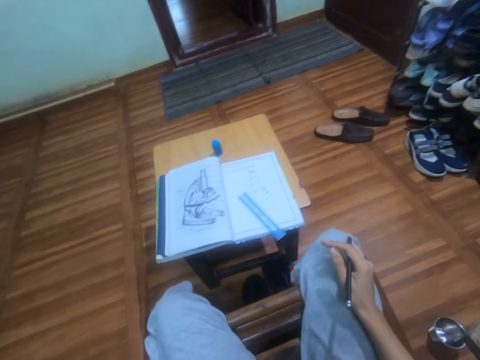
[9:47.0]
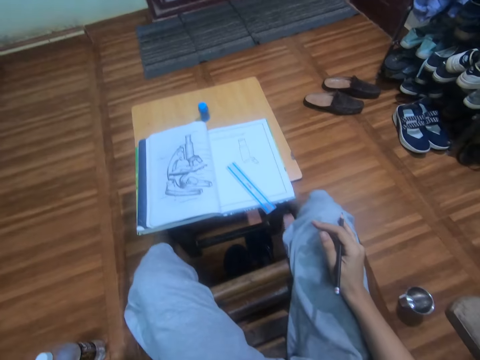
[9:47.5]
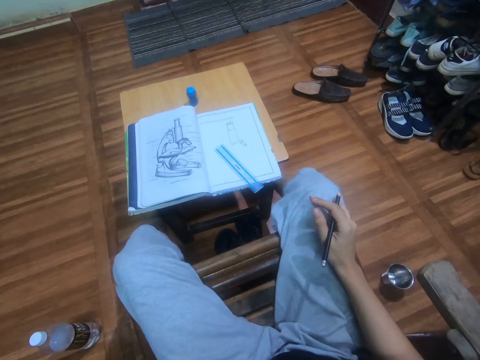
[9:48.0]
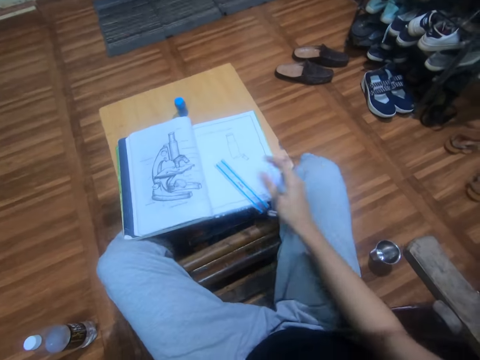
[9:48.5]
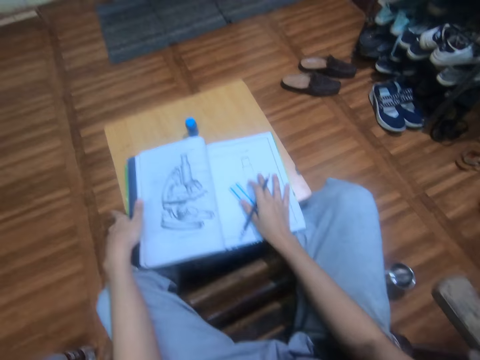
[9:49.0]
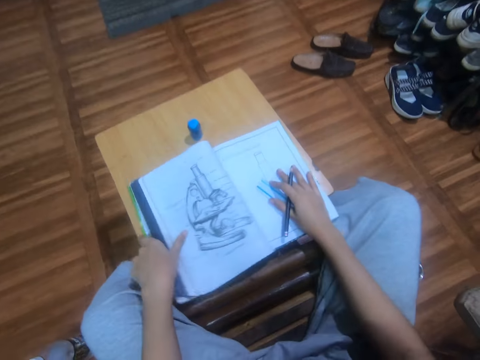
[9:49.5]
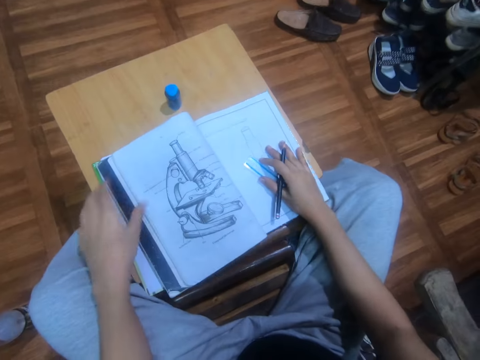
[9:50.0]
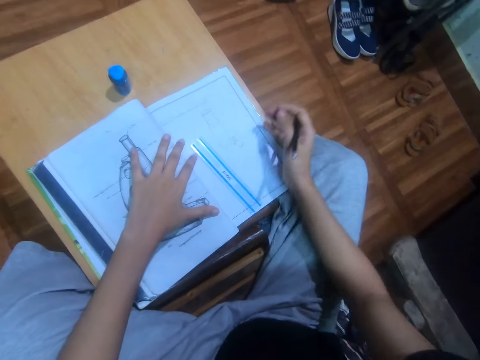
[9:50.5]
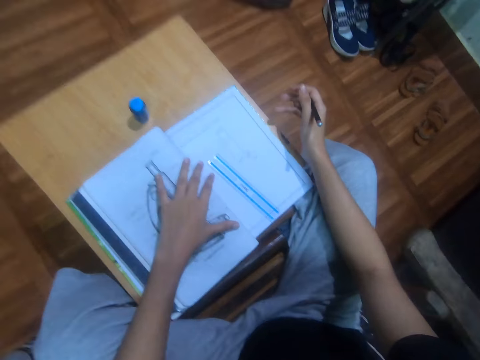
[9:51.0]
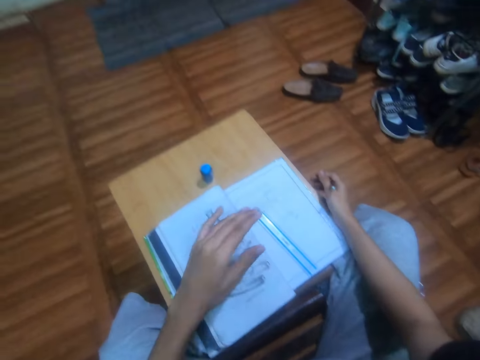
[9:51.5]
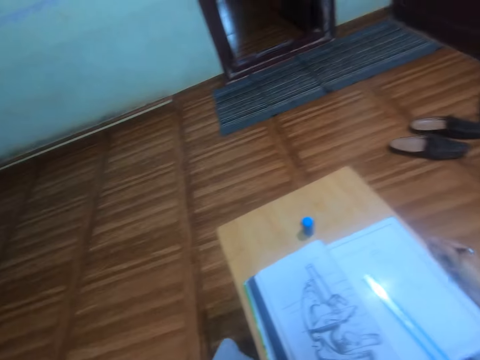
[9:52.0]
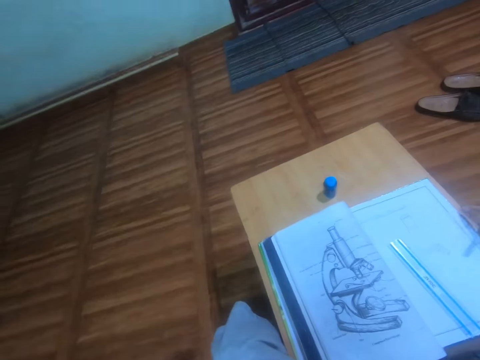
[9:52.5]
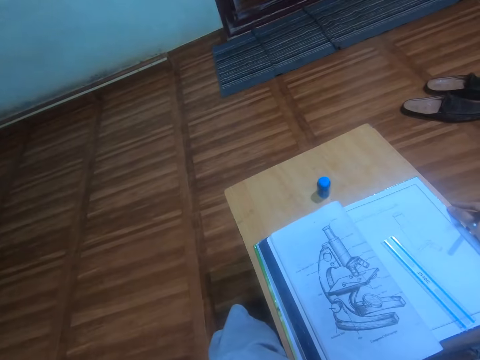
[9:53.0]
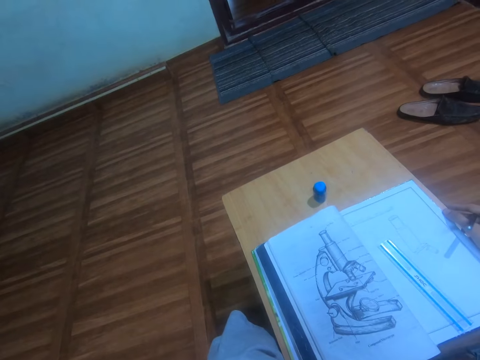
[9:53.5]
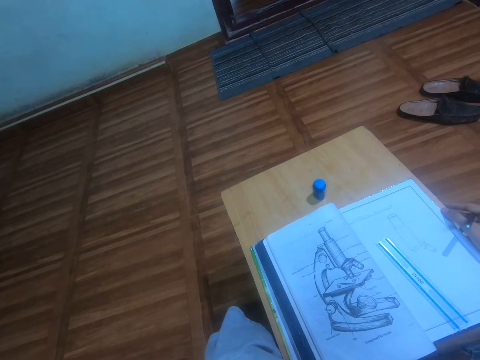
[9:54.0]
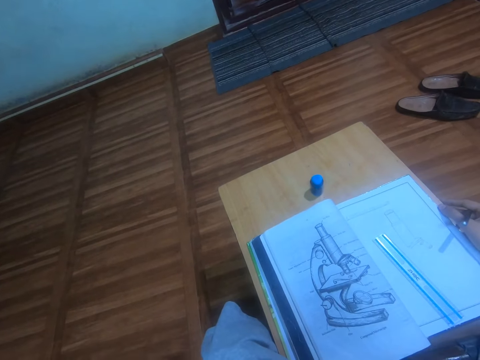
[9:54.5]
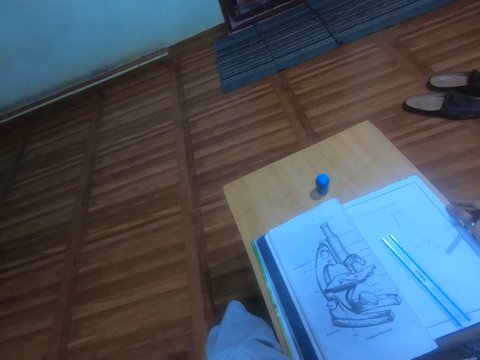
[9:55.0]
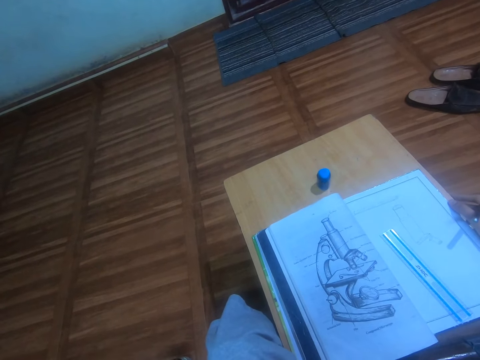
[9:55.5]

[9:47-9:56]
The camera wearer pulls a stool towards themselves. They adjust the stool. They position the book properly on the stool. They raise an arm. They look around the apartment.

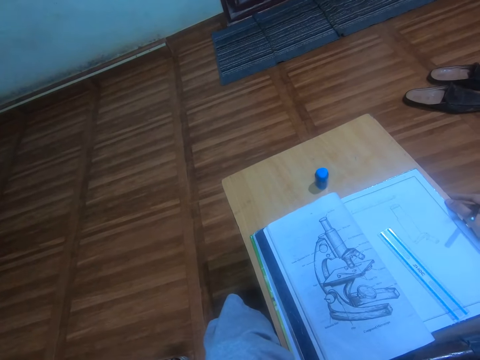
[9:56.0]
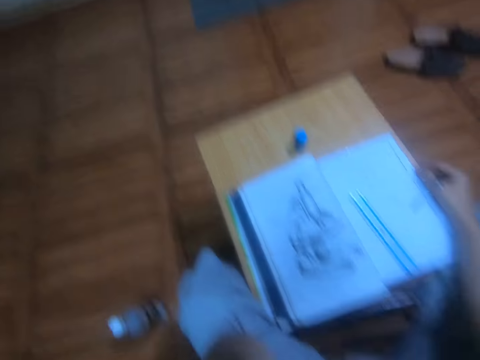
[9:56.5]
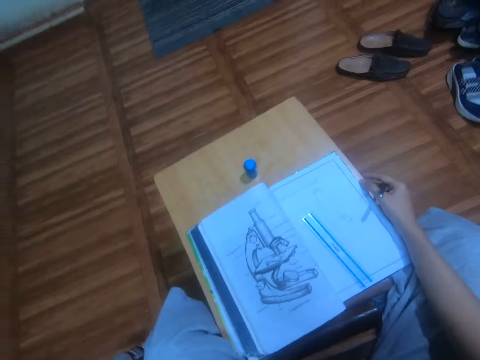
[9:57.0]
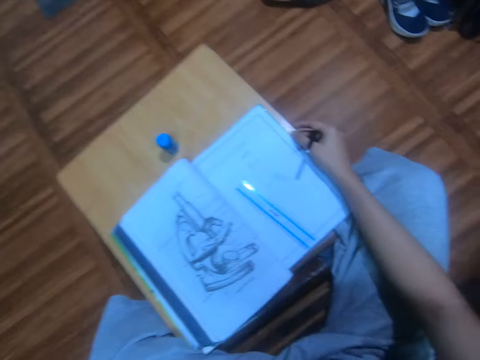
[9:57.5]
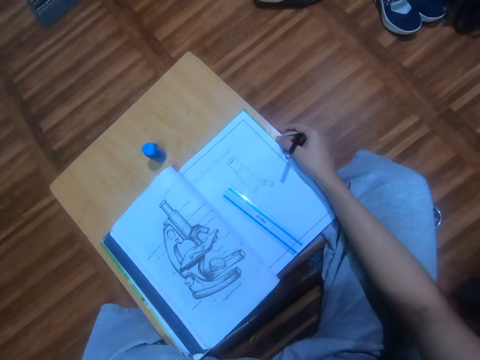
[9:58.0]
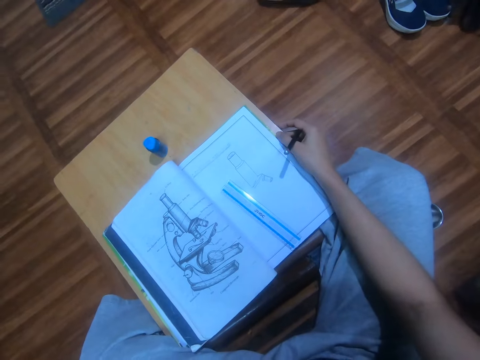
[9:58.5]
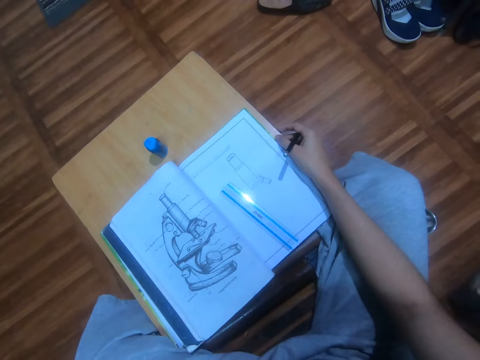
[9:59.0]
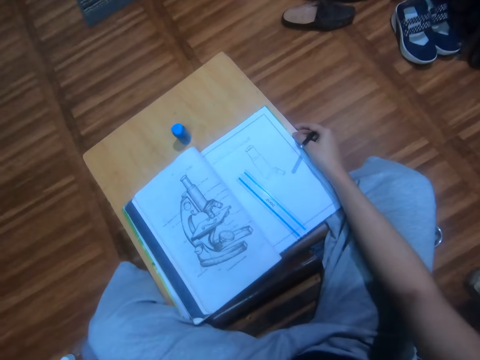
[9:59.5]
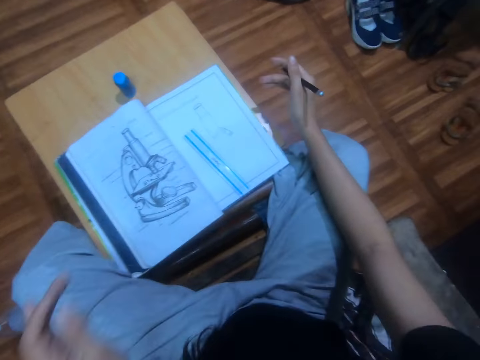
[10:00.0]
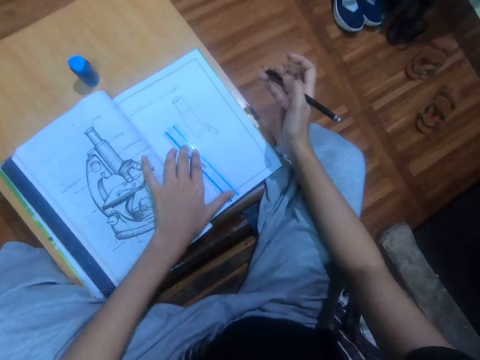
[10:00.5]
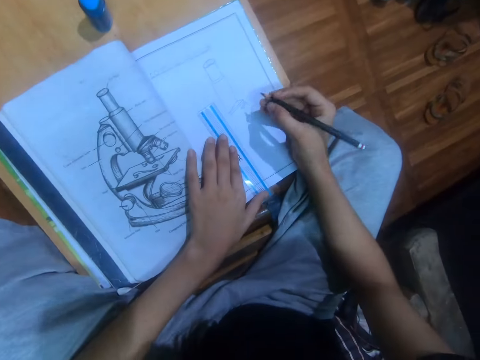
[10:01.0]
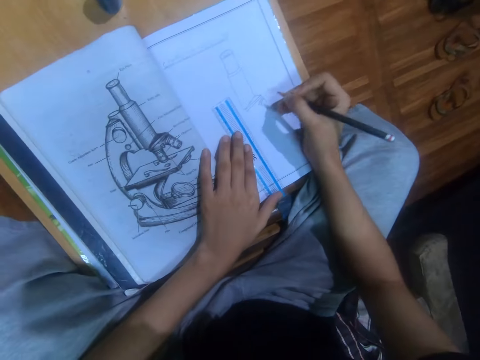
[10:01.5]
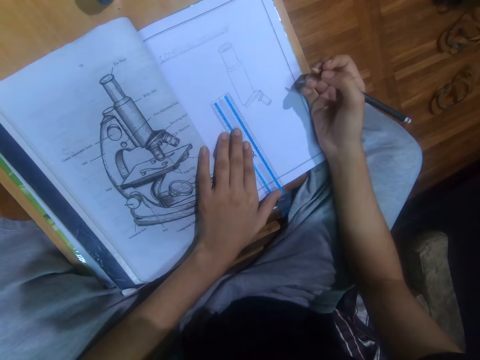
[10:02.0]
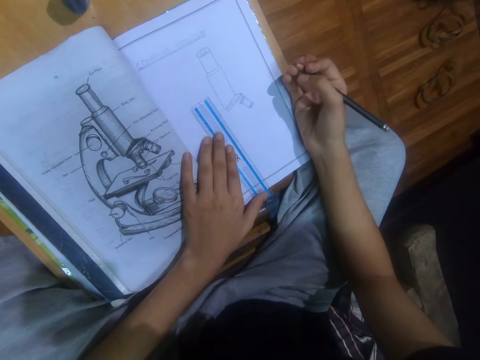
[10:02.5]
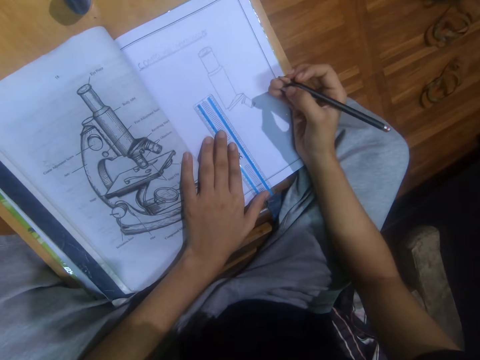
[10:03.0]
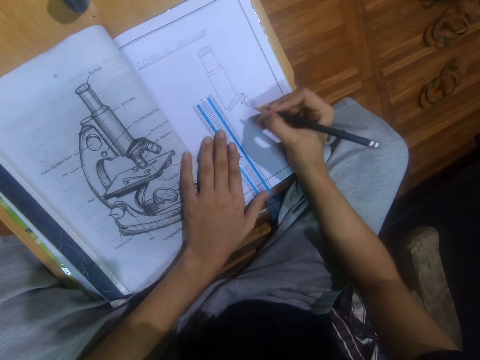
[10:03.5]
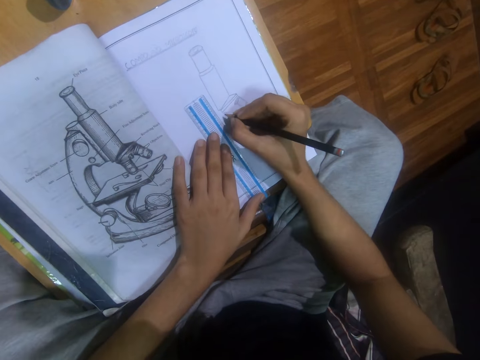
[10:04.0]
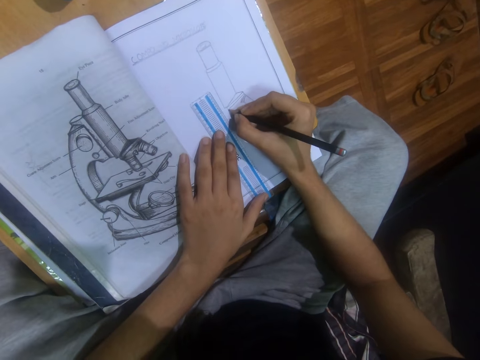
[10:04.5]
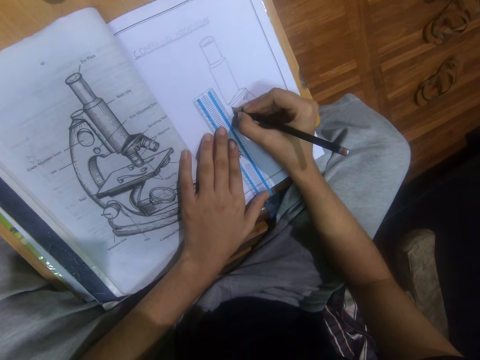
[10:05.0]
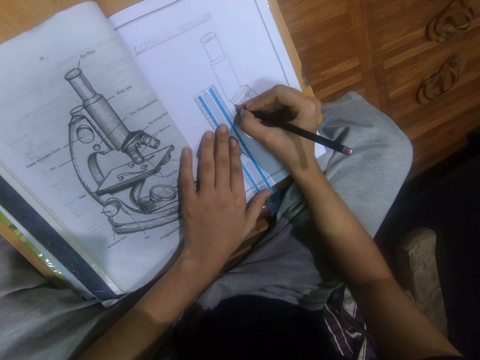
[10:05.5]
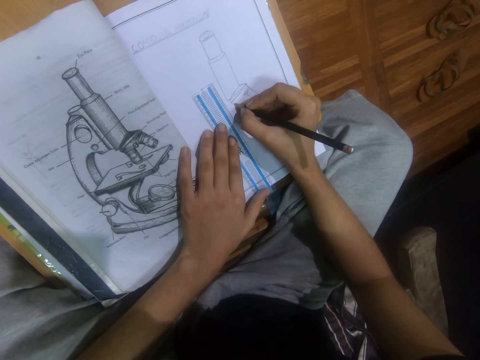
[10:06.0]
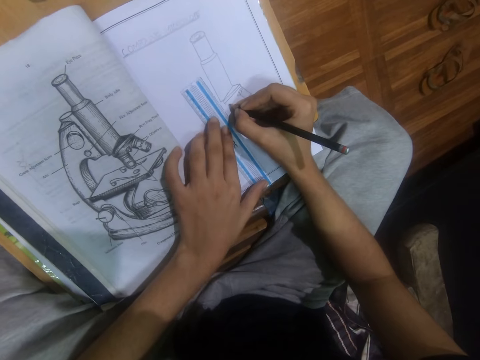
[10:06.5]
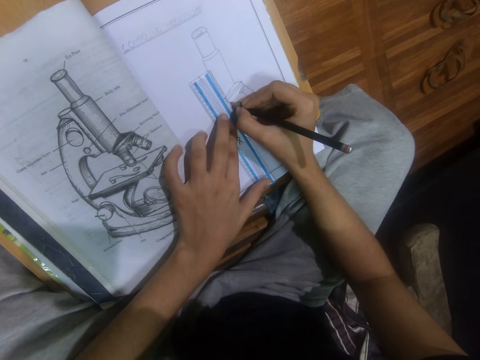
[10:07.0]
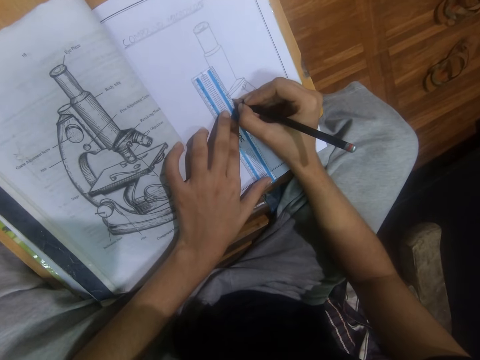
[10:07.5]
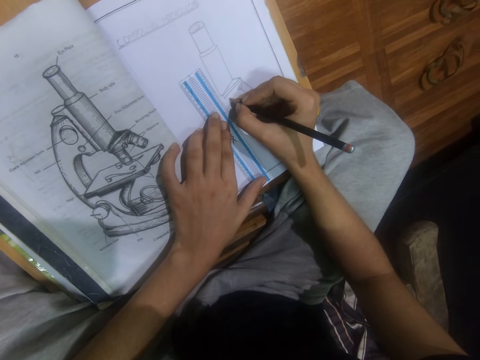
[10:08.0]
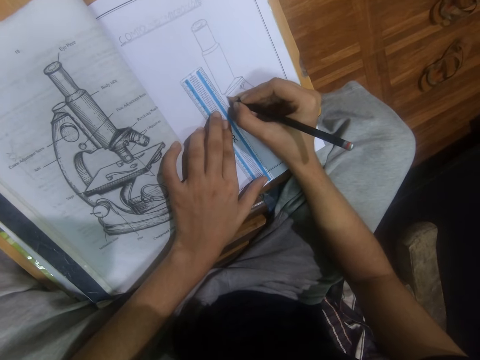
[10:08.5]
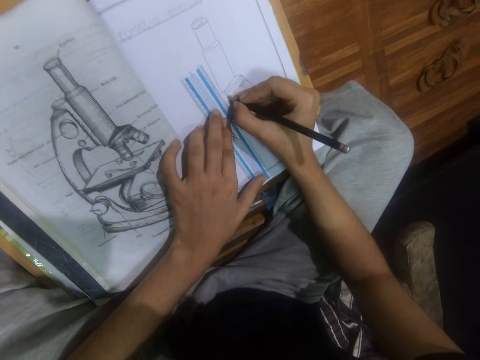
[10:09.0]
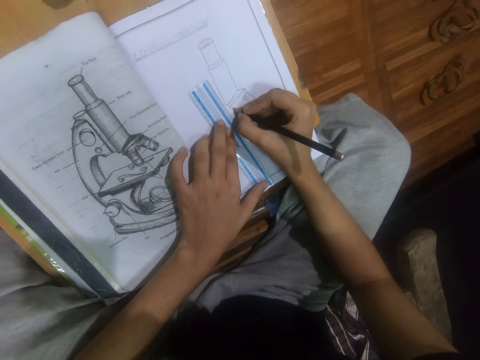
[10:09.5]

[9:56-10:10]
The camera wearer stares at the book. They position a ruler on a piece of paper. They hold the ruler in place. They stare at the book. They draw on the piece of paper using a pencil and the ruler.

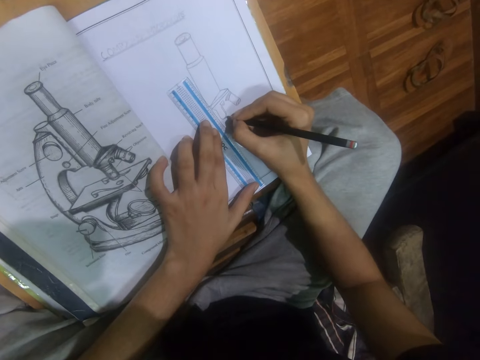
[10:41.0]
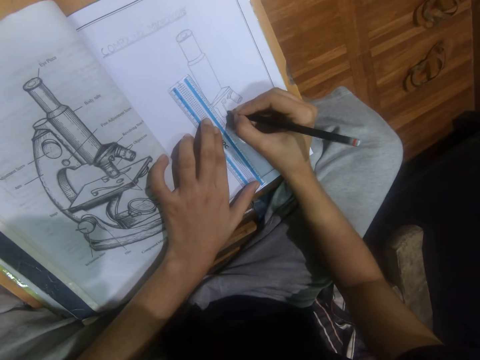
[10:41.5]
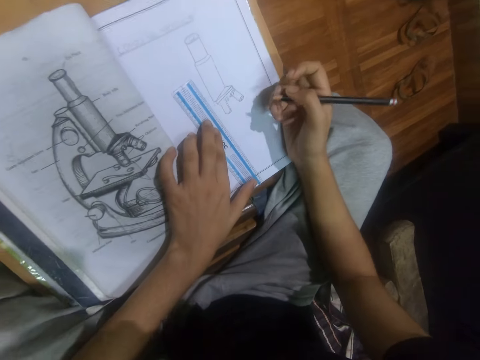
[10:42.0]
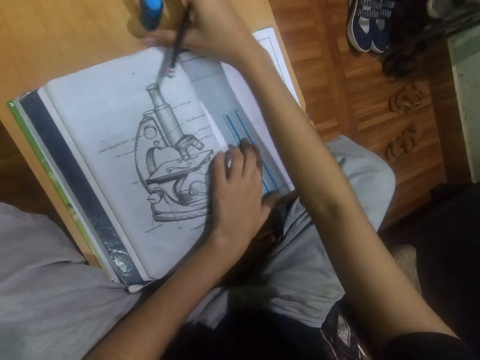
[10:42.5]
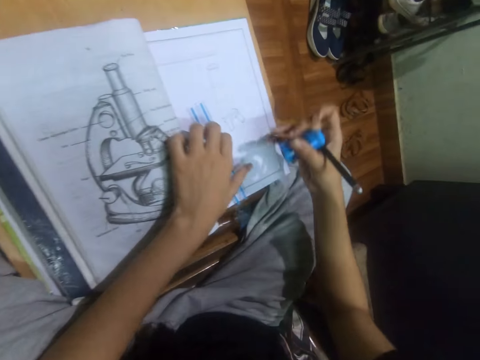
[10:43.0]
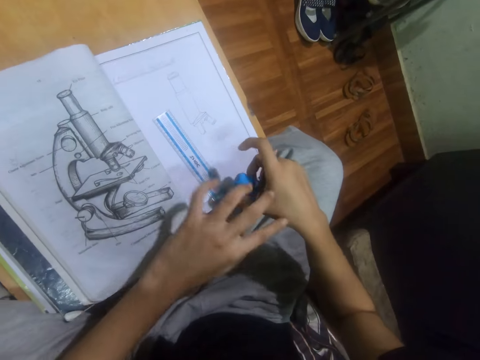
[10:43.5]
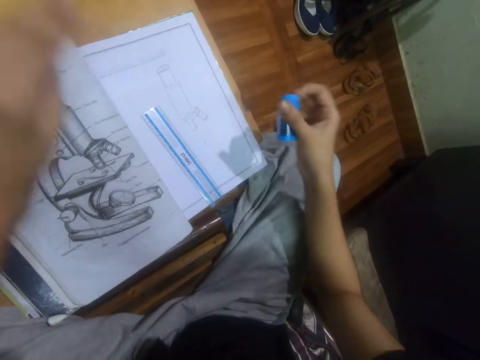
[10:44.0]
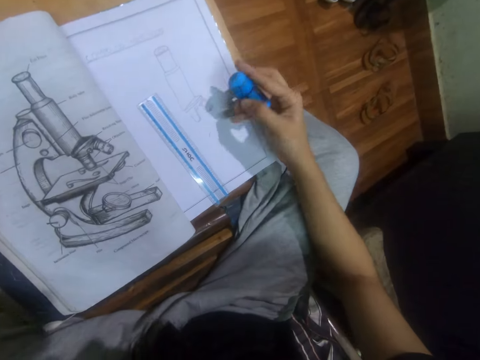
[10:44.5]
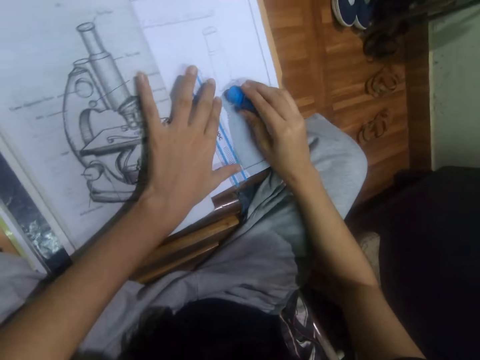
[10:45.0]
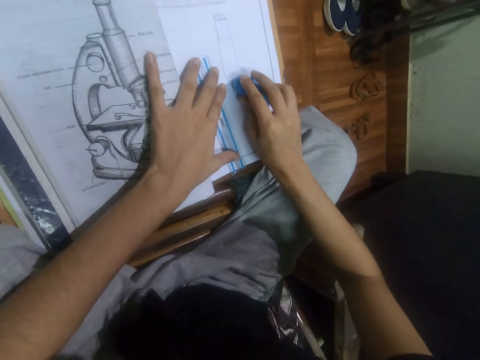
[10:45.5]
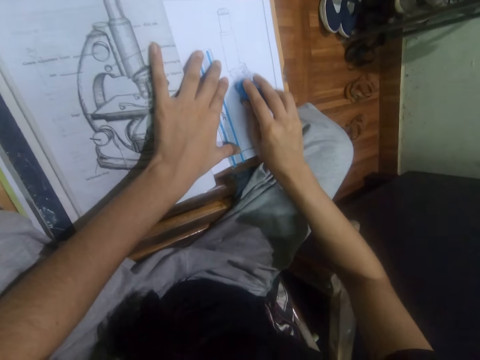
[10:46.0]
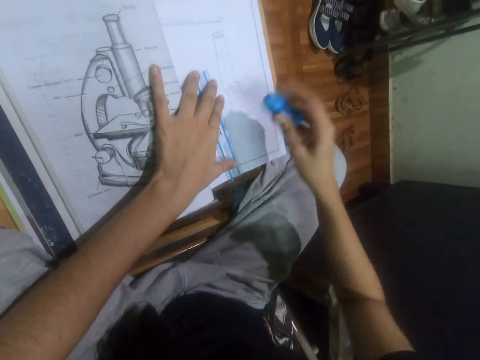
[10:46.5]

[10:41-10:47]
The camera wearer picks up a rubber. They erase part of a drawn image using the eraser from a stool. They pick up a pencil. They stare at the book.
